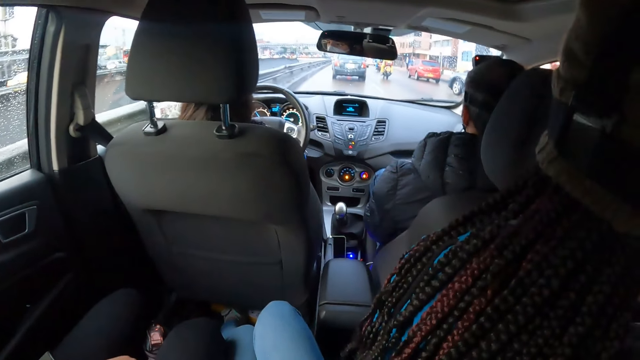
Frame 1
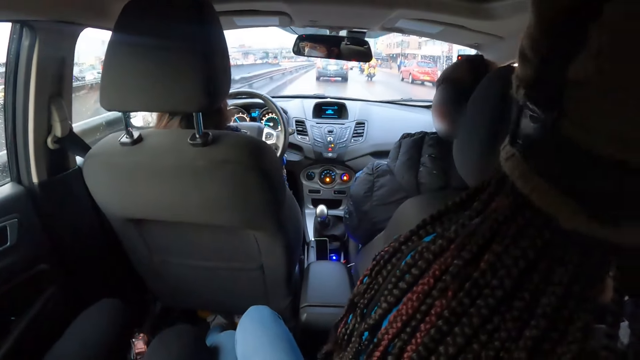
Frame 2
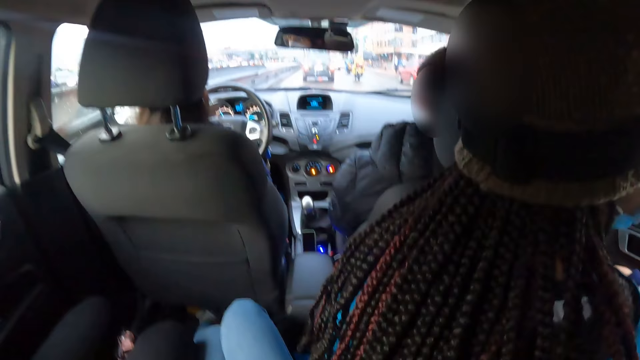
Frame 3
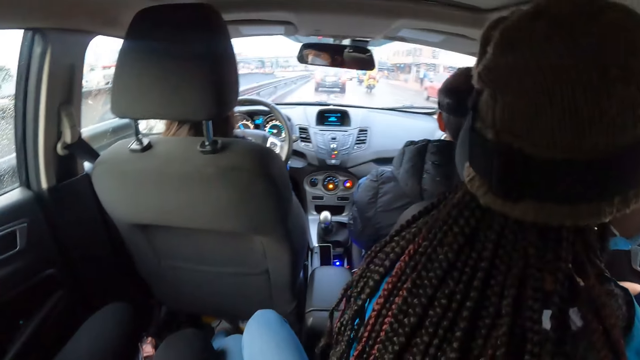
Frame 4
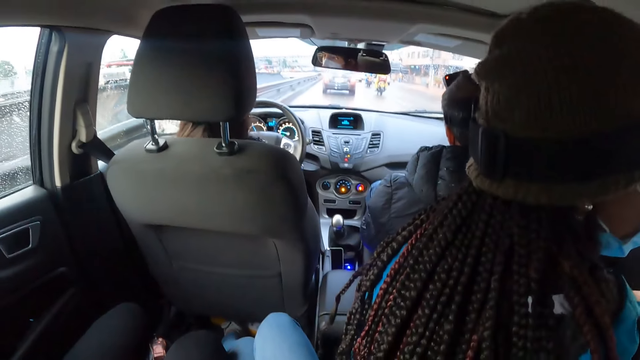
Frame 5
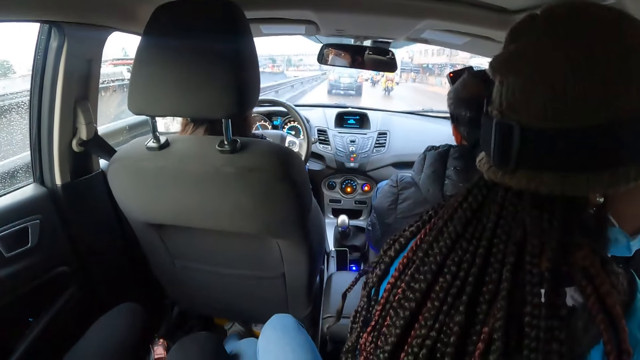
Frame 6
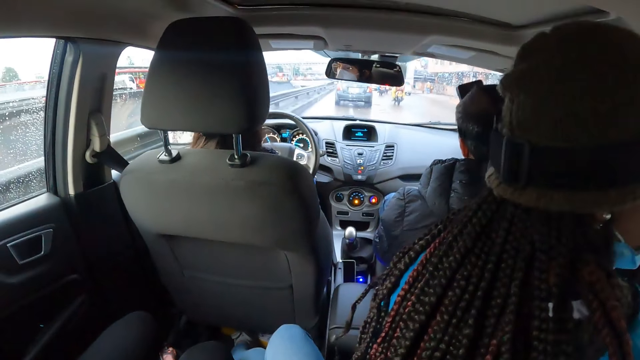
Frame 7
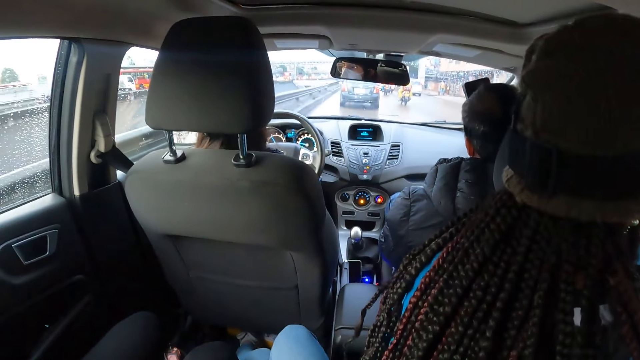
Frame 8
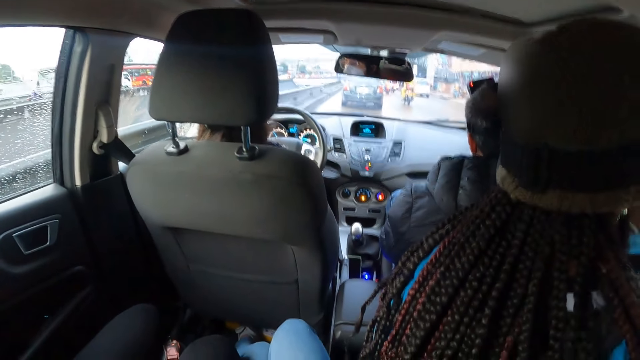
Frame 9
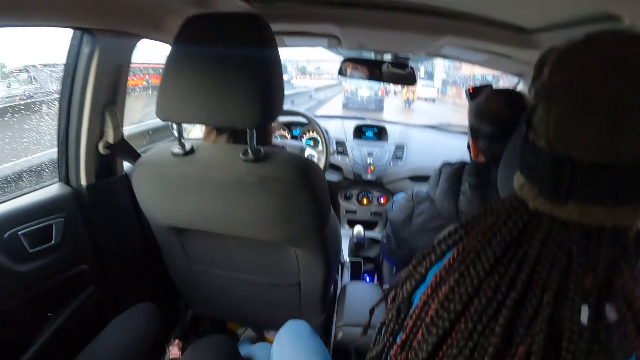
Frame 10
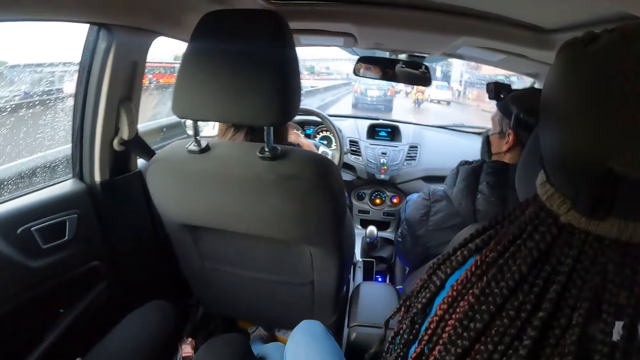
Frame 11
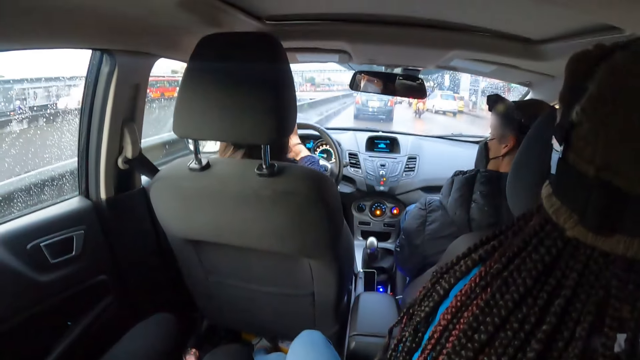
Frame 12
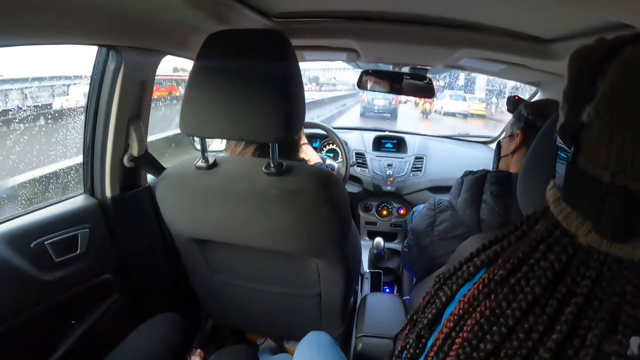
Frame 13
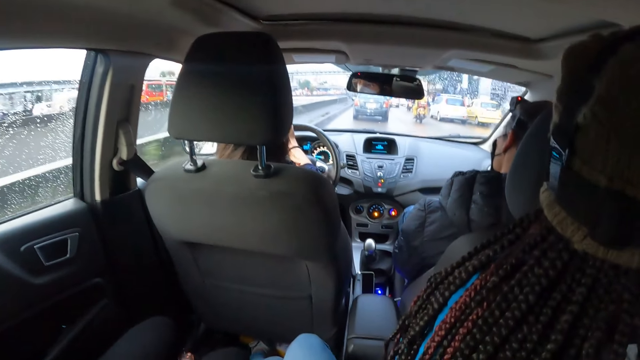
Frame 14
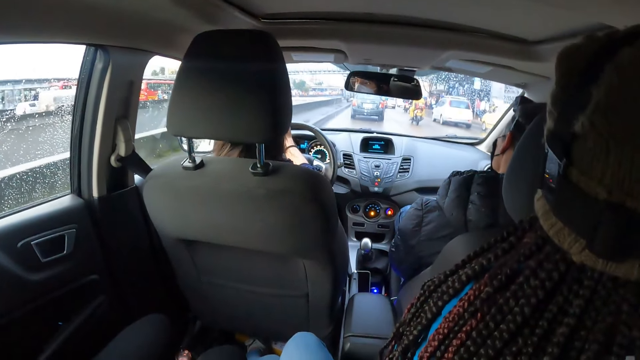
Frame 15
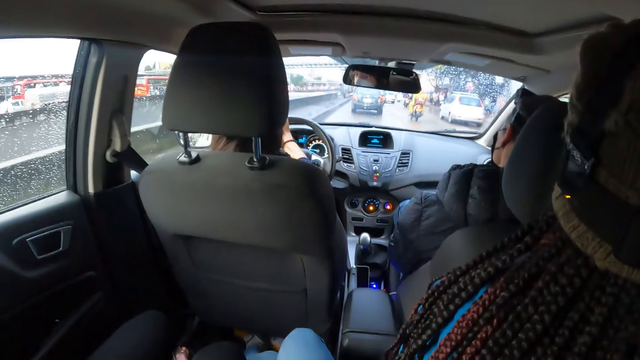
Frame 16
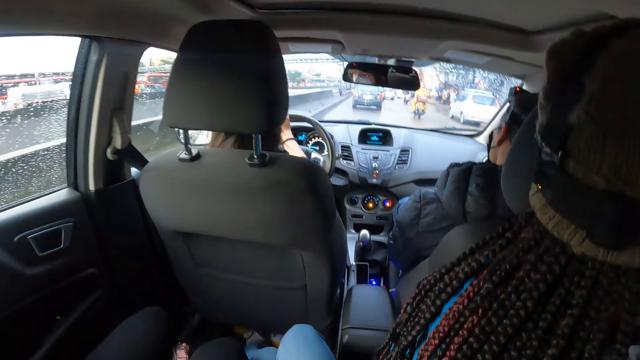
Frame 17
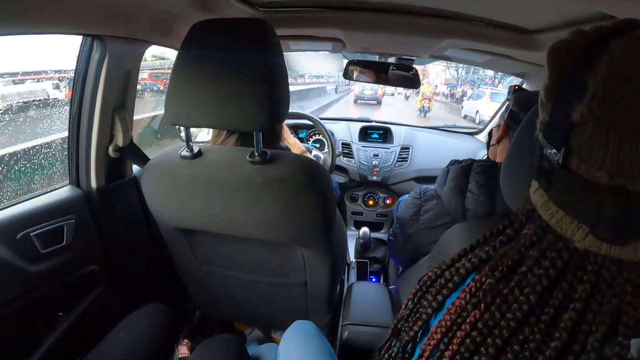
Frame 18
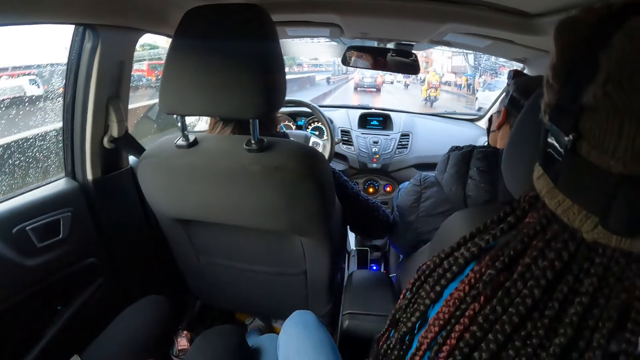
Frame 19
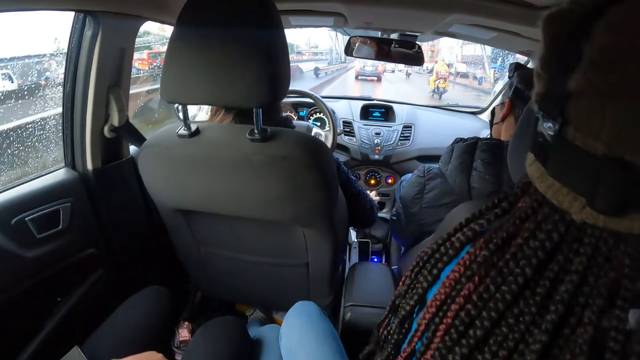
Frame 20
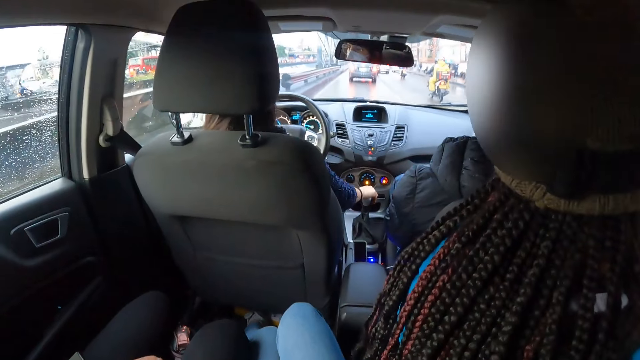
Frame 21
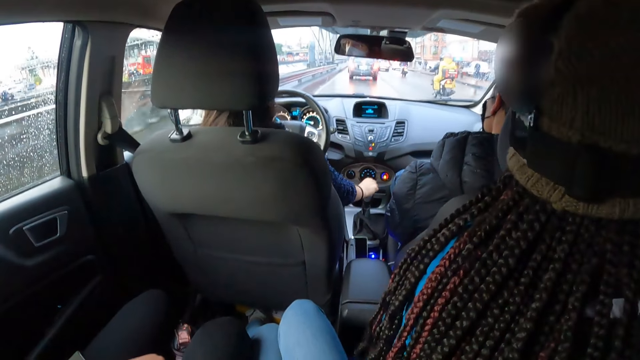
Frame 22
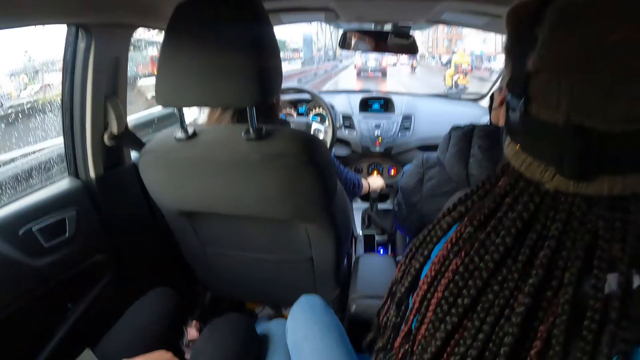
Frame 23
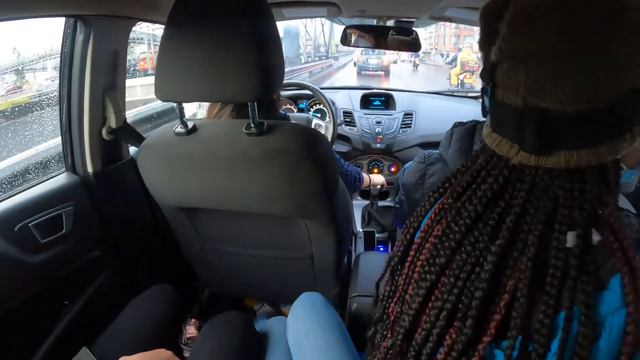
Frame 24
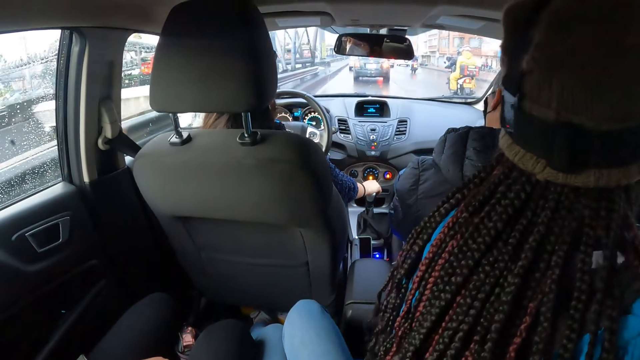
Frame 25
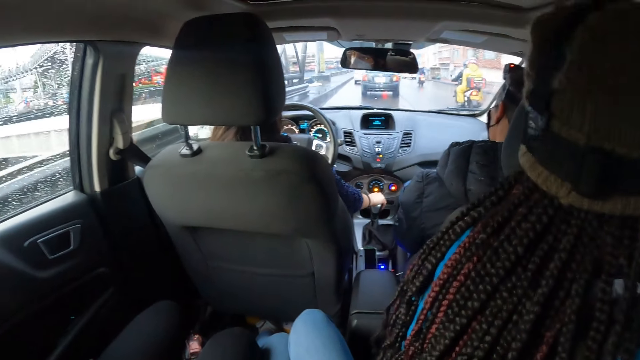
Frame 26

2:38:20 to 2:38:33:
A person turns the head. A woman drives the car. She holds the gear with the left hand. She adjusts the gear of the car with her right hand.

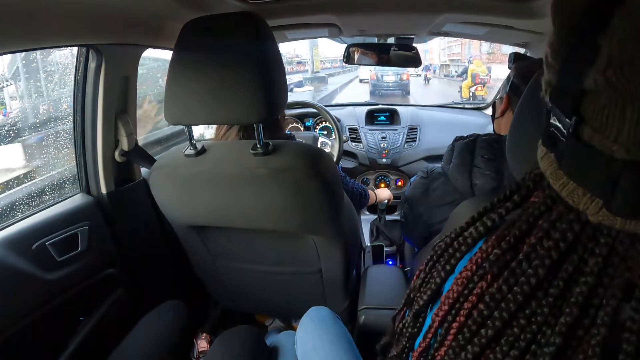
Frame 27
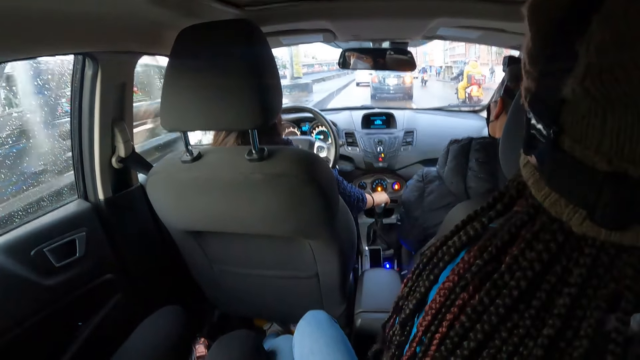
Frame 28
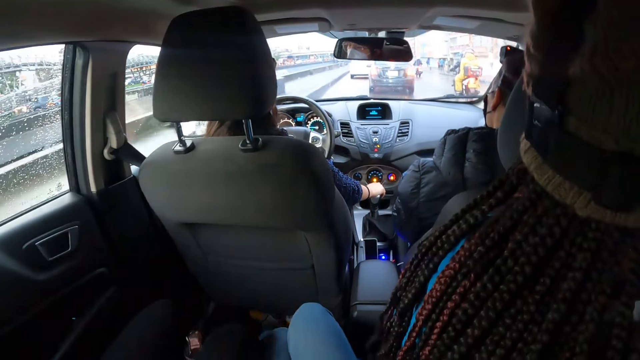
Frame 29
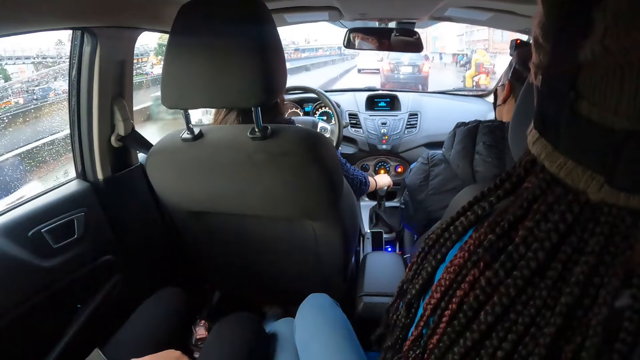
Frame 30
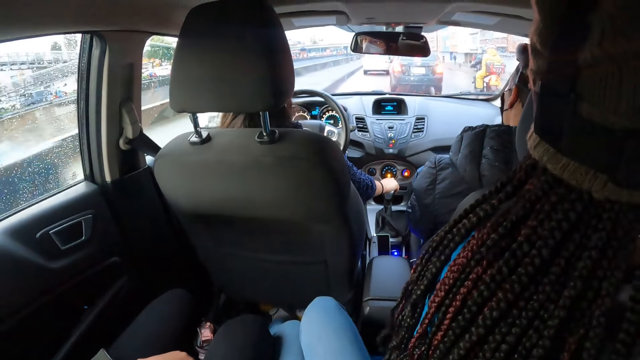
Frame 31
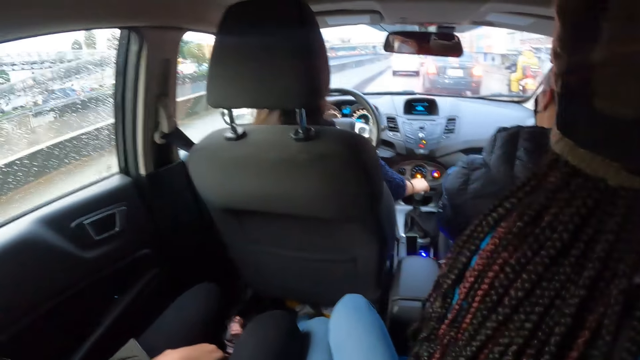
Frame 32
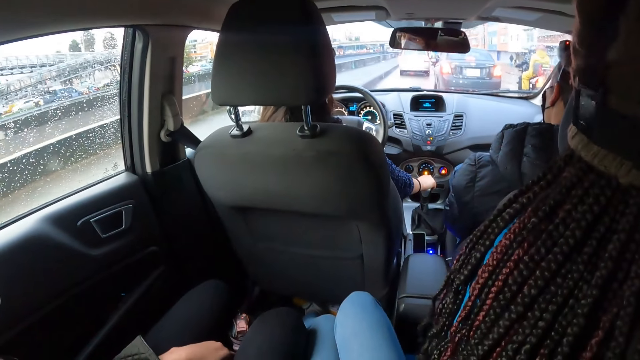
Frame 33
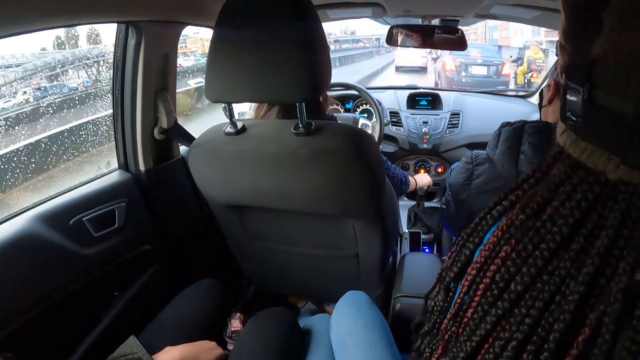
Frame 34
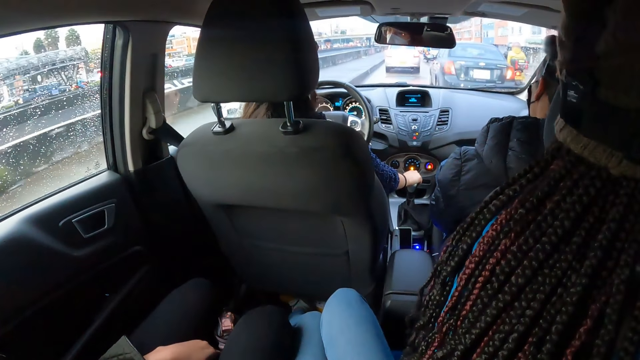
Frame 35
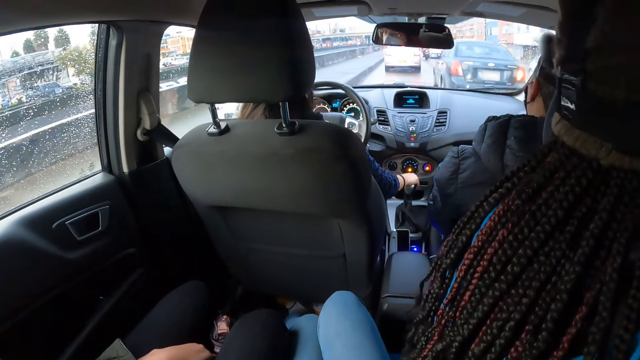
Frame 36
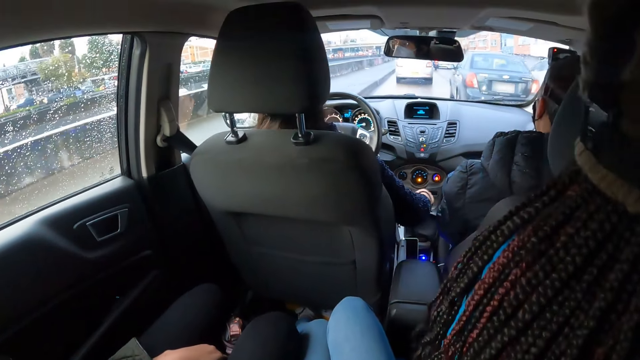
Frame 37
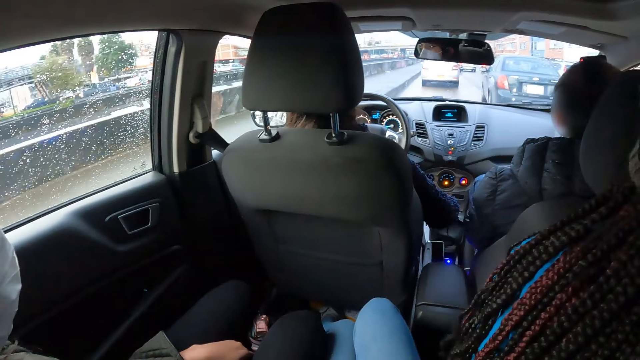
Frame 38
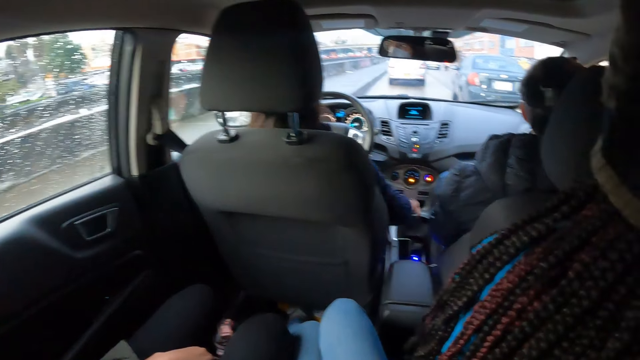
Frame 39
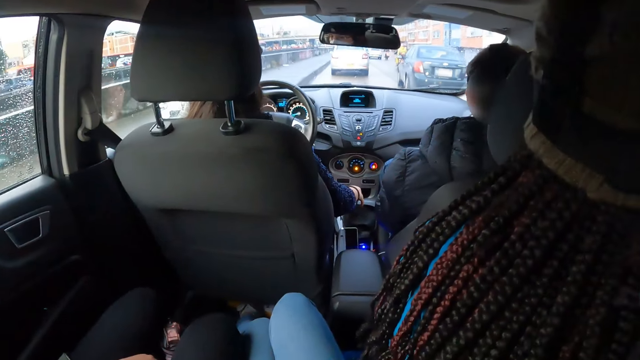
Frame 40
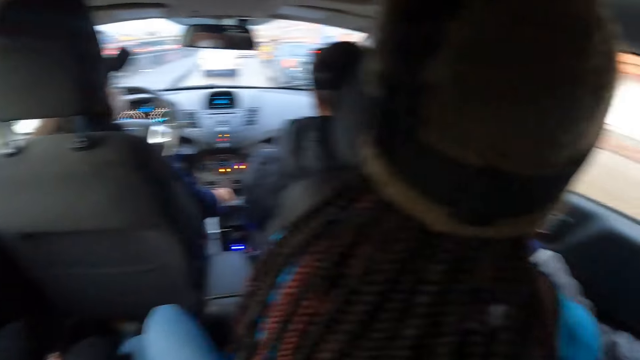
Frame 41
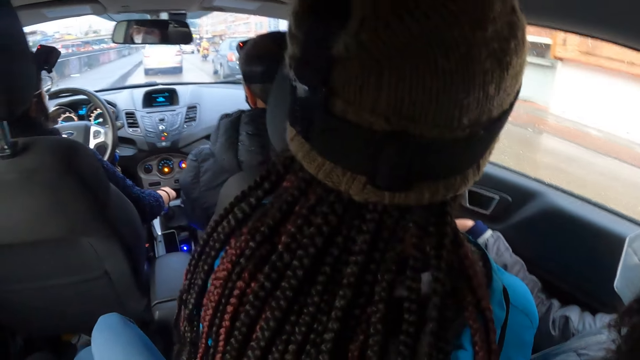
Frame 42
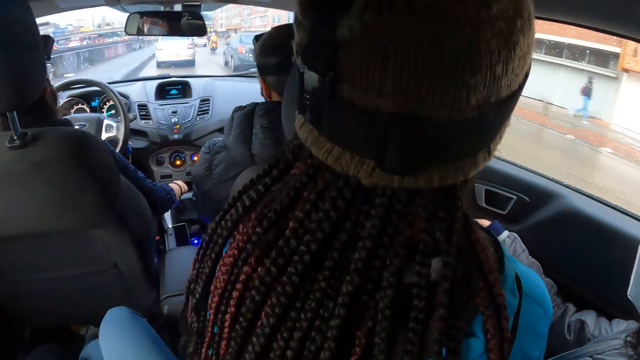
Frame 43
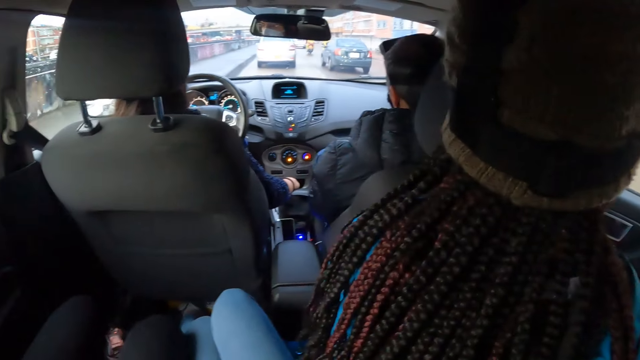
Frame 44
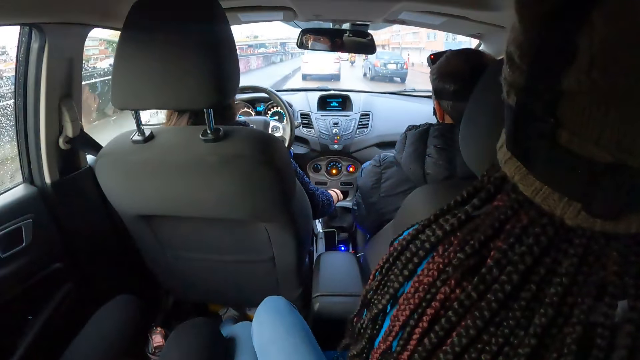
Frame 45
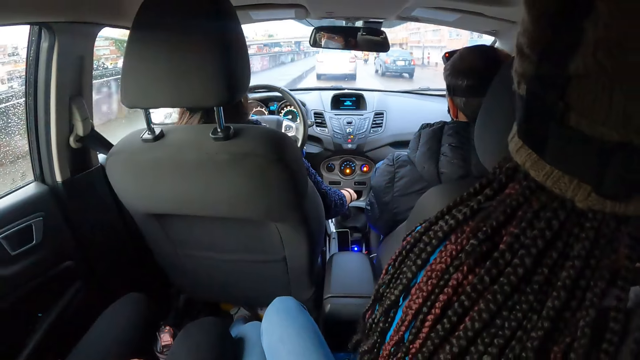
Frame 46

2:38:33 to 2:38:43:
A person turns the gear. The camera wearer looks aside. They look forward.
